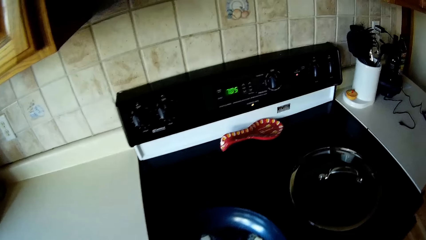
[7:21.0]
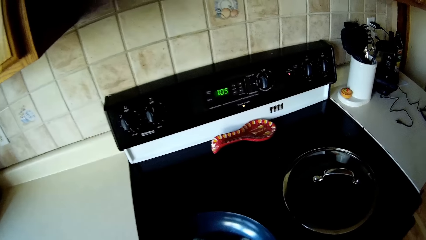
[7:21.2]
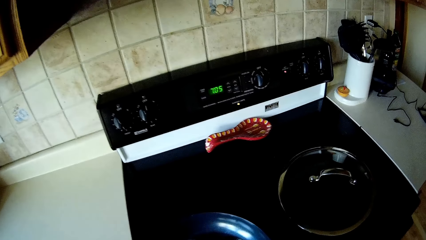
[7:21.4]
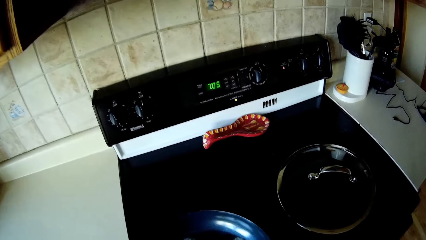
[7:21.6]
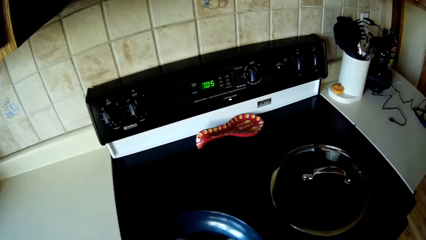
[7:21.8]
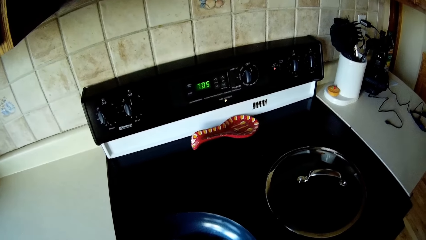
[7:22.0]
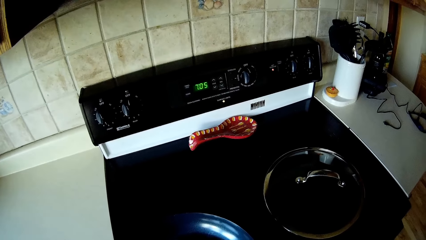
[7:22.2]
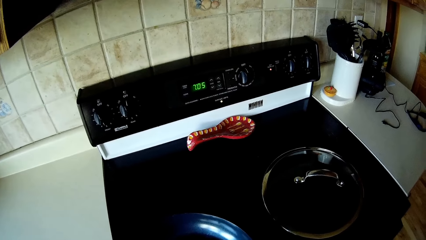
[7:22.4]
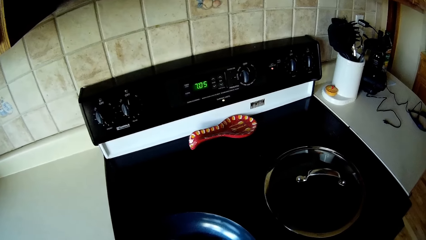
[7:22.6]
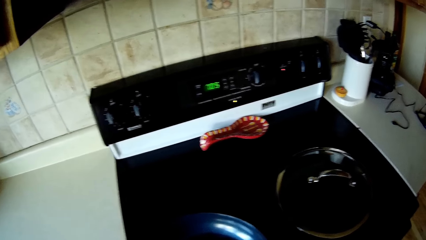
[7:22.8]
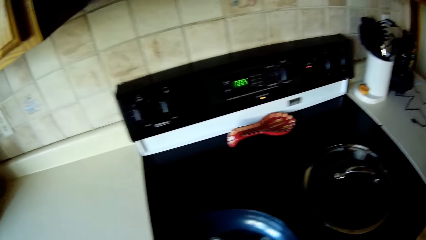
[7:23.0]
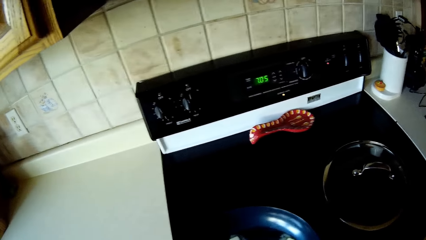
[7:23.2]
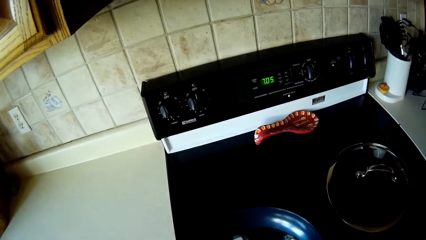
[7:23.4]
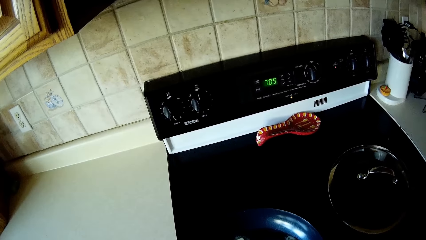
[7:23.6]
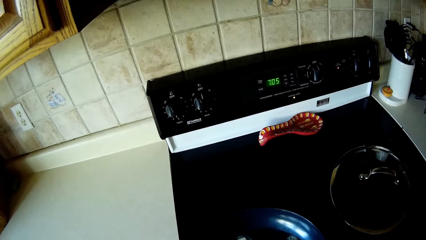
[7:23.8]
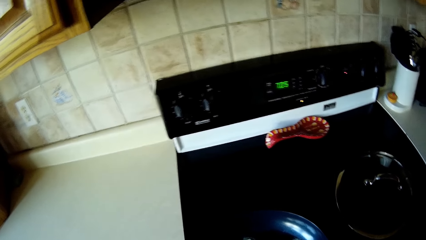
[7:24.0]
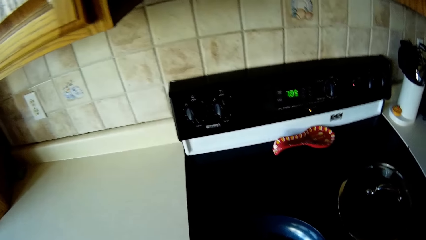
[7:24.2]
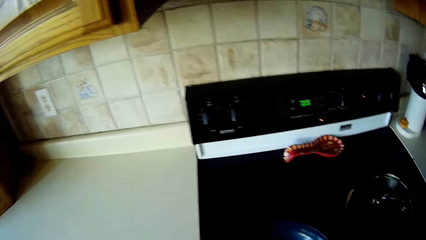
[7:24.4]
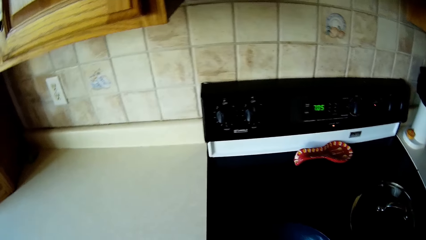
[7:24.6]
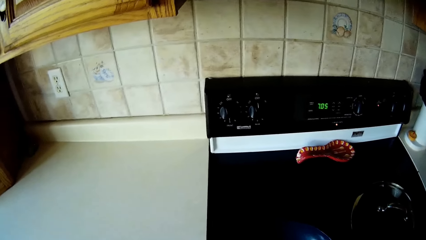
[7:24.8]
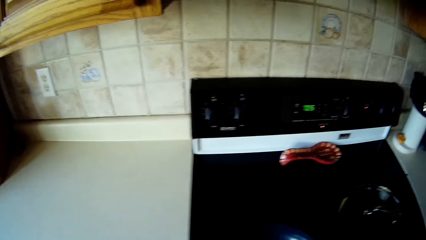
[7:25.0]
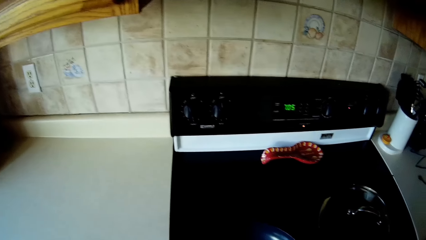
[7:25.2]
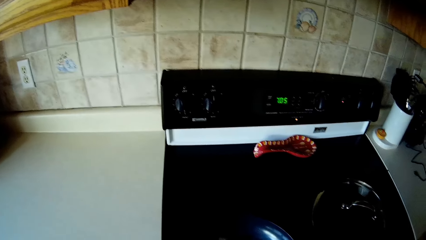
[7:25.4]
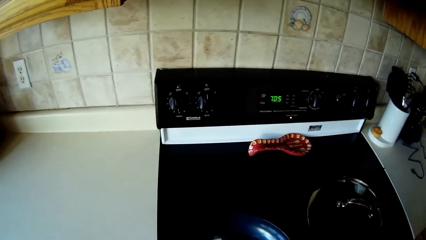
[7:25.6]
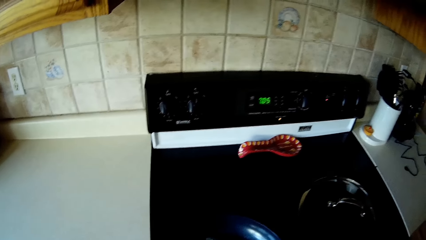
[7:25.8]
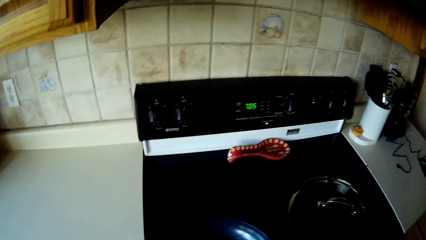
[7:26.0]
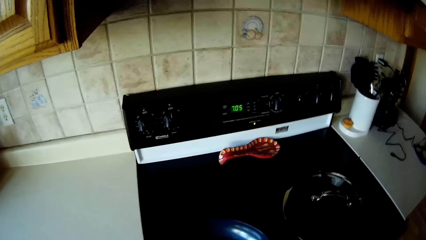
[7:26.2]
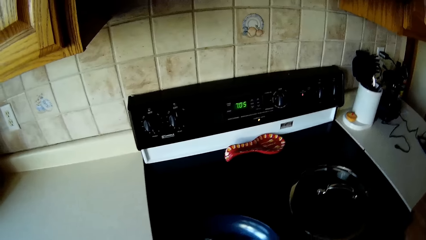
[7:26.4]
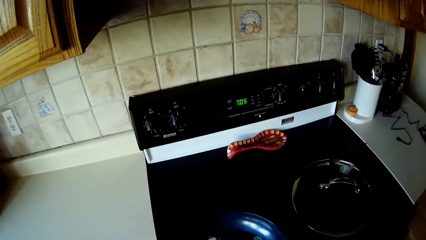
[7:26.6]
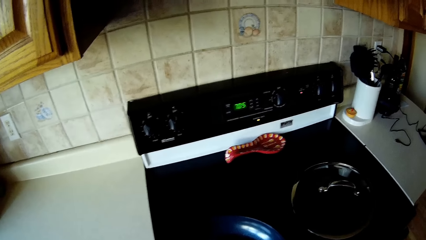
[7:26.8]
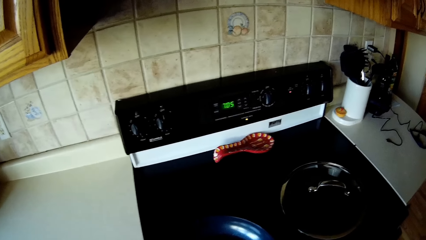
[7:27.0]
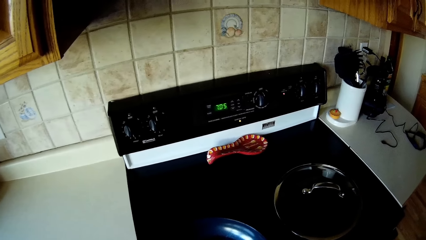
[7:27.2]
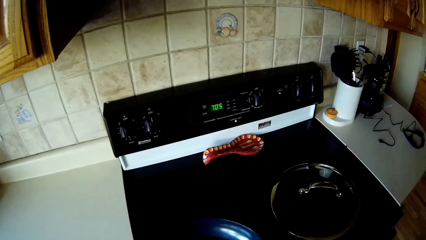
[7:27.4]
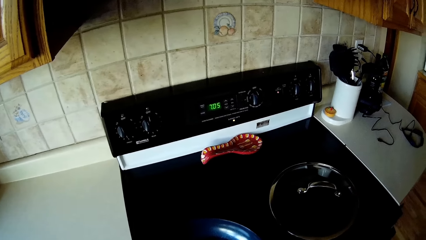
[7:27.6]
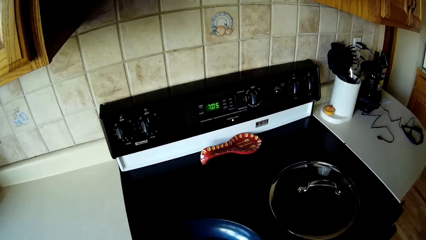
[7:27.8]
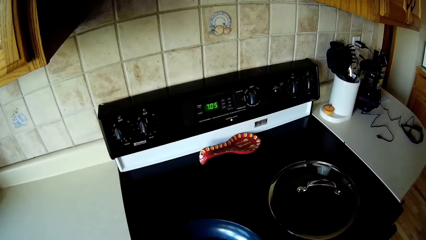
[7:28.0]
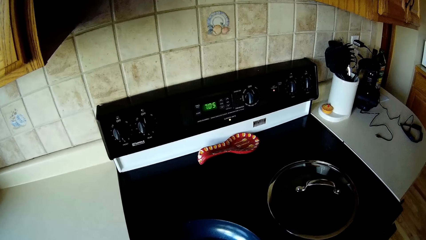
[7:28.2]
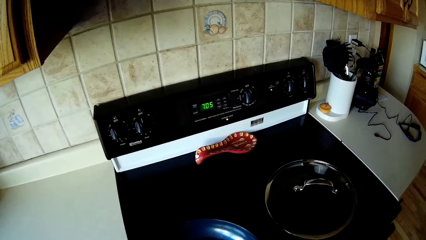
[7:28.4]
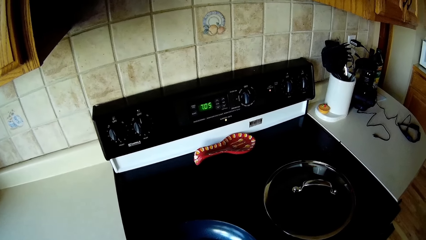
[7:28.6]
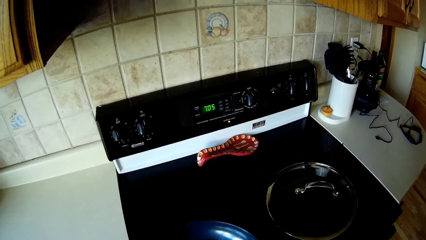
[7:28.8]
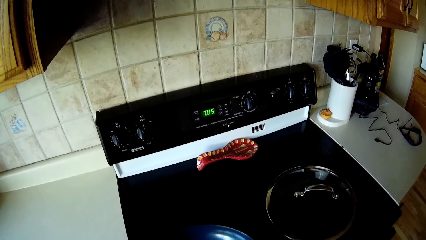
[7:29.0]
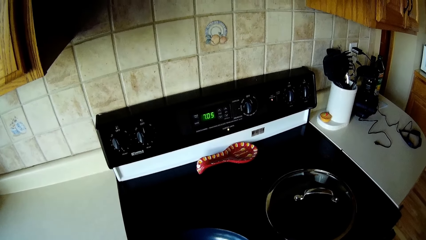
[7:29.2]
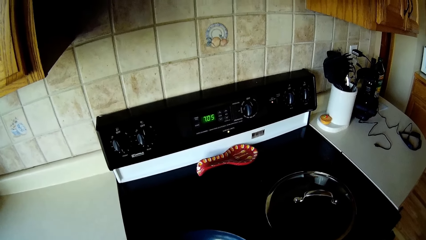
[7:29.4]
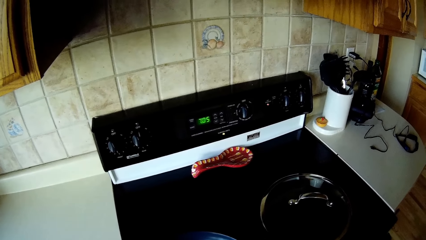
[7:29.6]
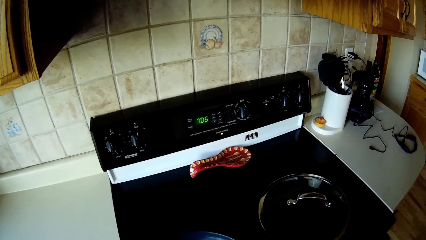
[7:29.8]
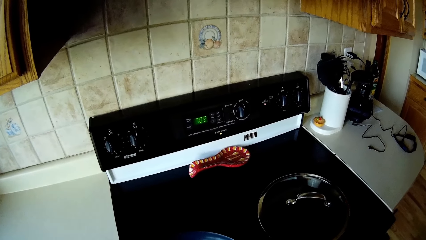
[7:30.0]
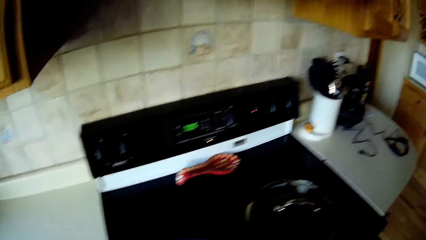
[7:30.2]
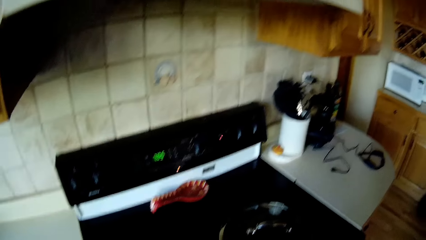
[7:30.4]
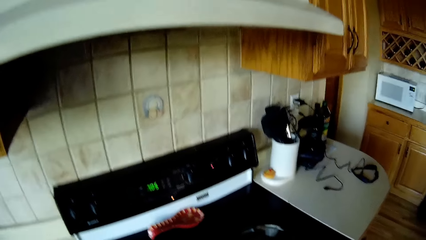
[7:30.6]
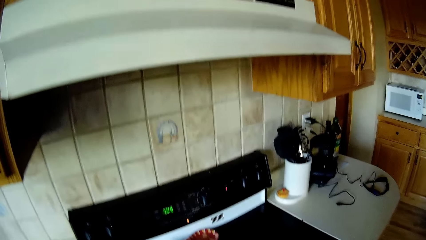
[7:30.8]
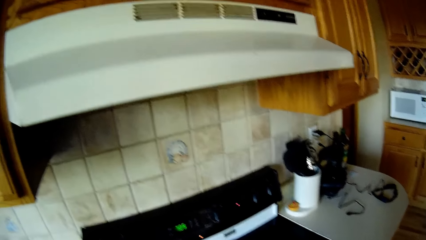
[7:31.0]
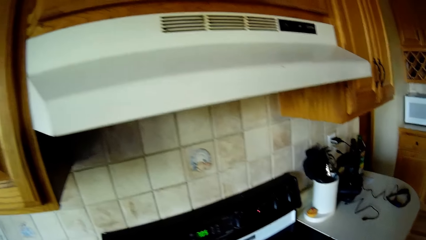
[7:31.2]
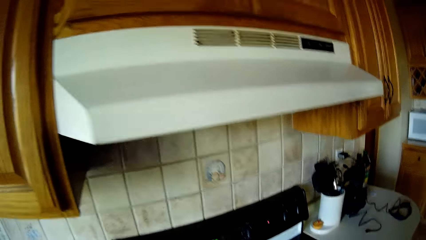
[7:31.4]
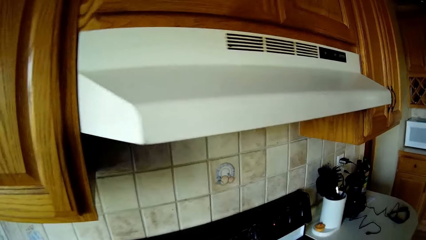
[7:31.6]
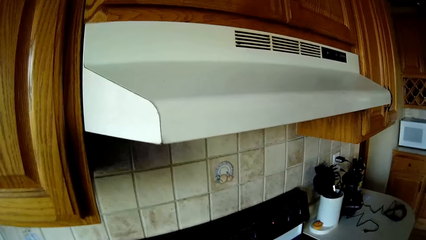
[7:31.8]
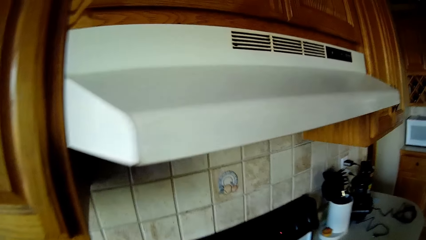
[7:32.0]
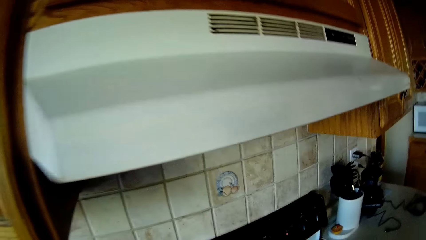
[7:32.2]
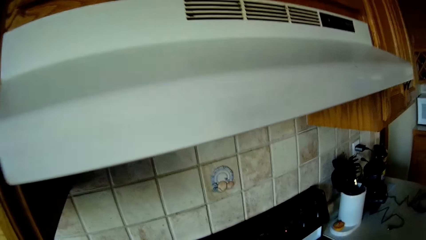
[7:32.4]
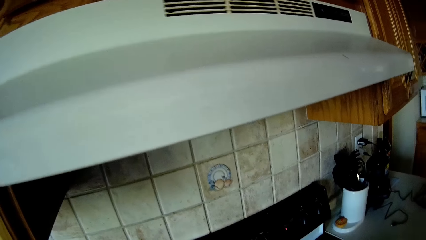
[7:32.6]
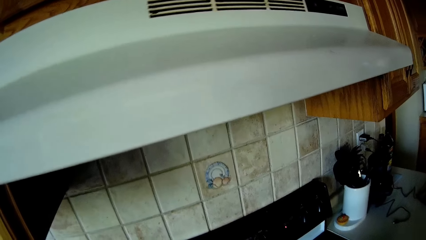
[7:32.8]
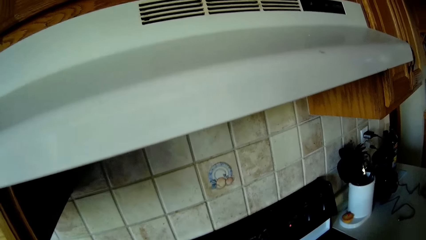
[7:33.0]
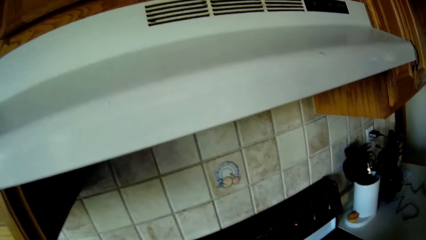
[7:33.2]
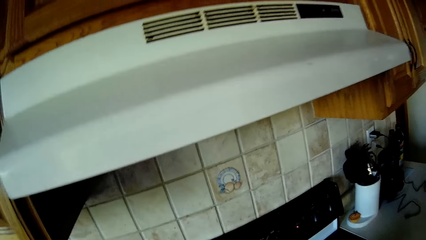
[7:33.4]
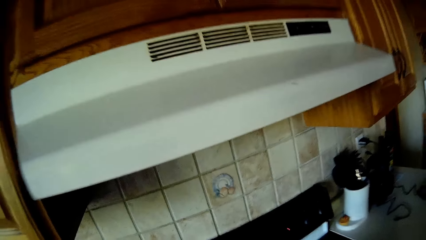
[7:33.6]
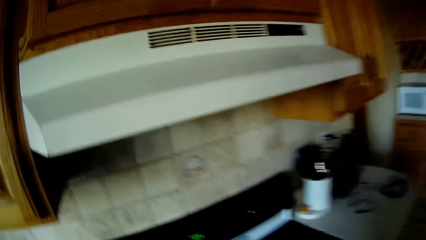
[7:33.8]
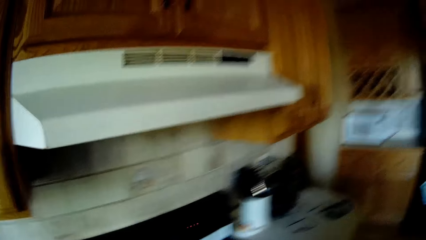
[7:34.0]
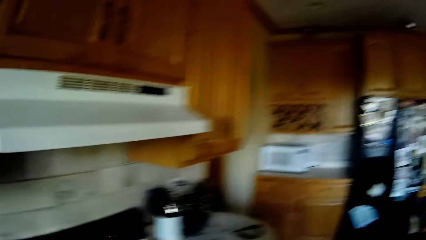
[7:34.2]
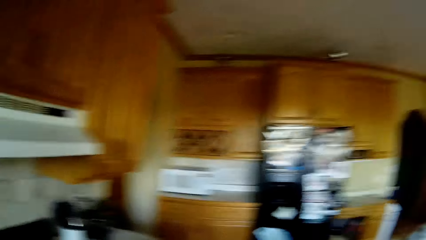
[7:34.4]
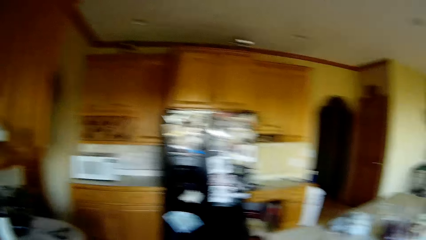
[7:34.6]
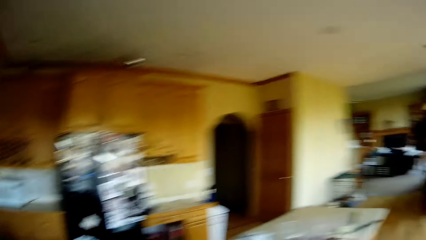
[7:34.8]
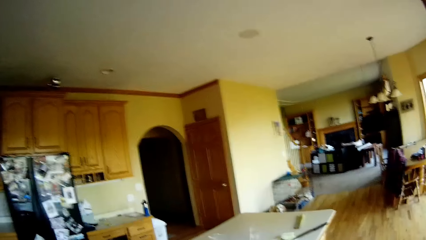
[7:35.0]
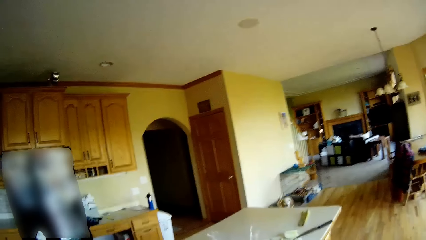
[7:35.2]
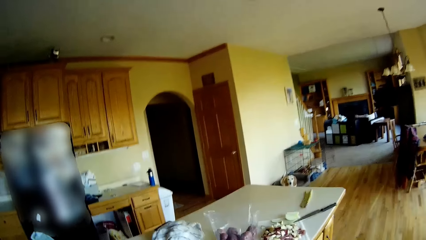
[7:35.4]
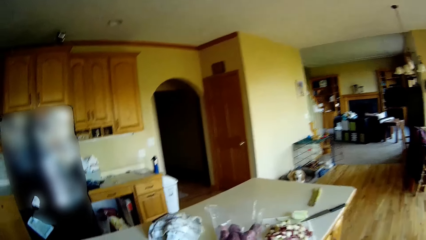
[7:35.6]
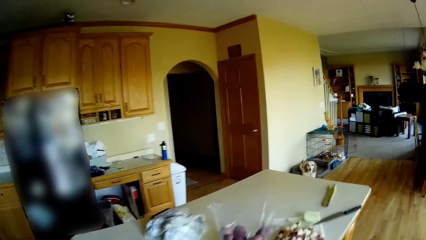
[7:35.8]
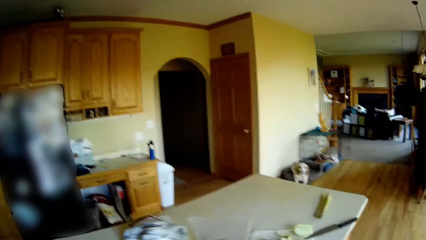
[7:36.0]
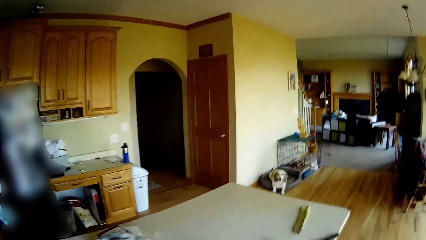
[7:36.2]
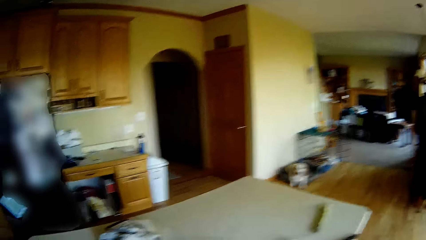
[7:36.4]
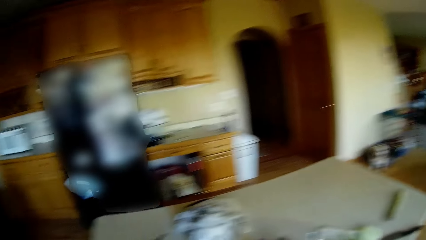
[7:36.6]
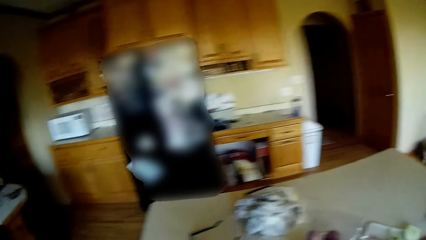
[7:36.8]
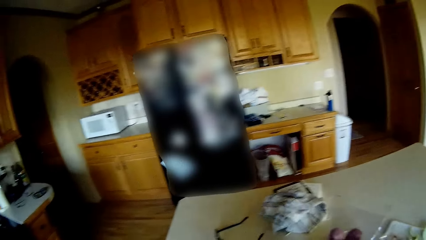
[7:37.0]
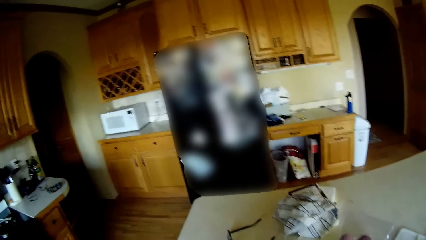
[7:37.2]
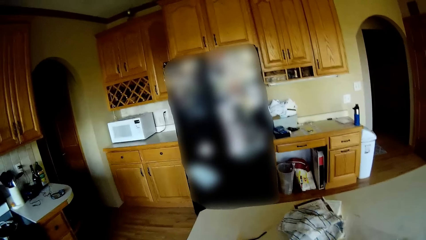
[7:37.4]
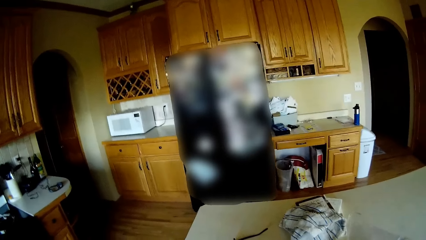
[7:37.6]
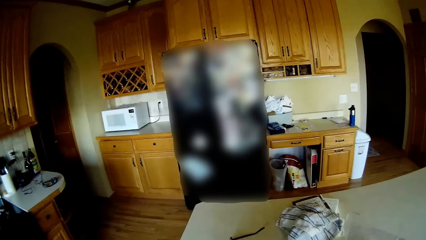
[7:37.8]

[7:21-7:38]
The camera wearer walks.
